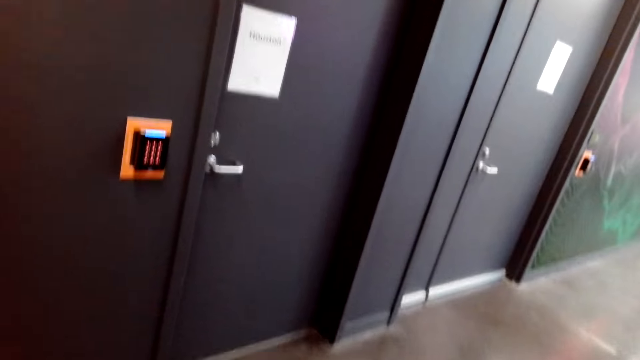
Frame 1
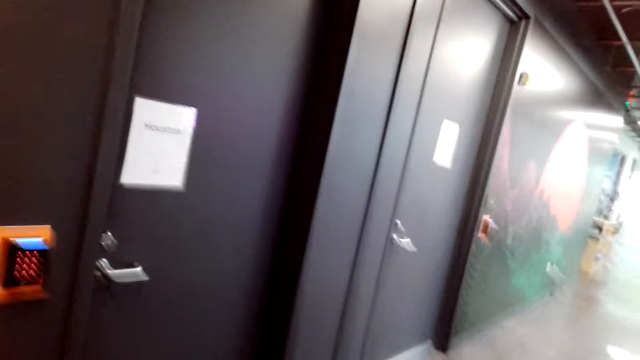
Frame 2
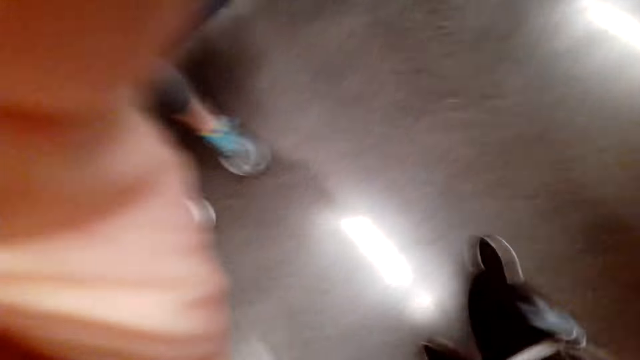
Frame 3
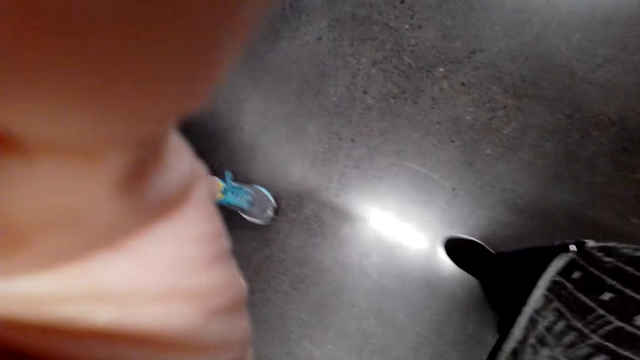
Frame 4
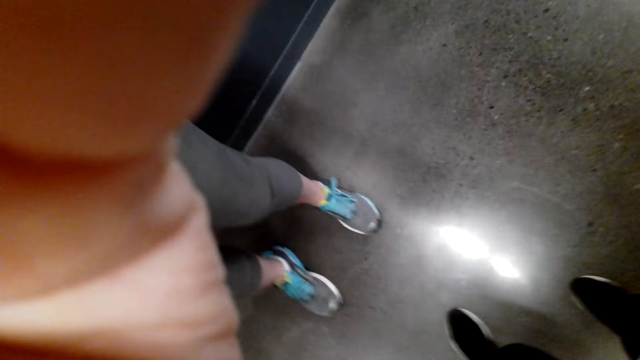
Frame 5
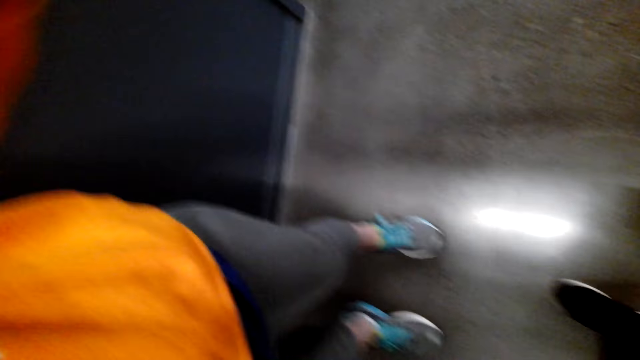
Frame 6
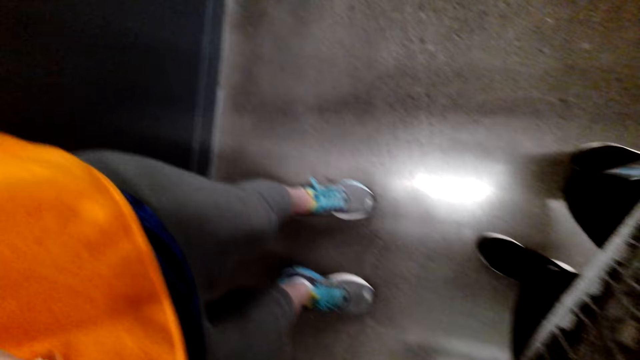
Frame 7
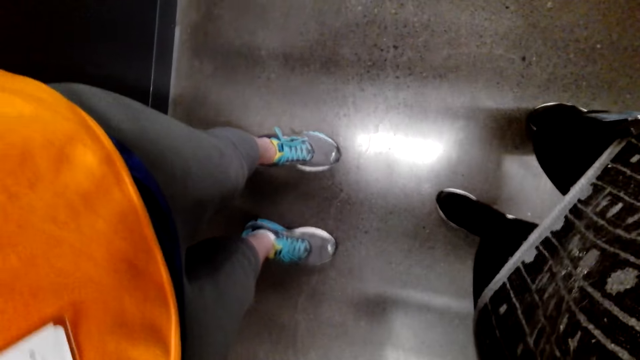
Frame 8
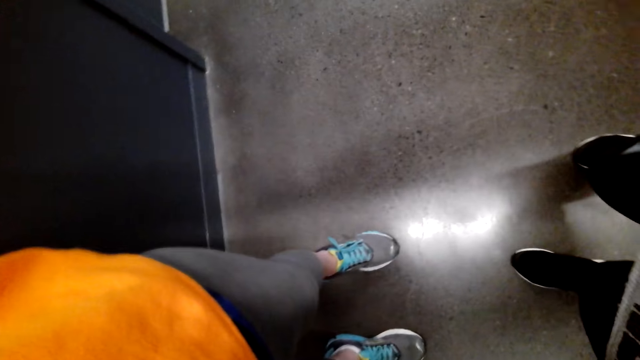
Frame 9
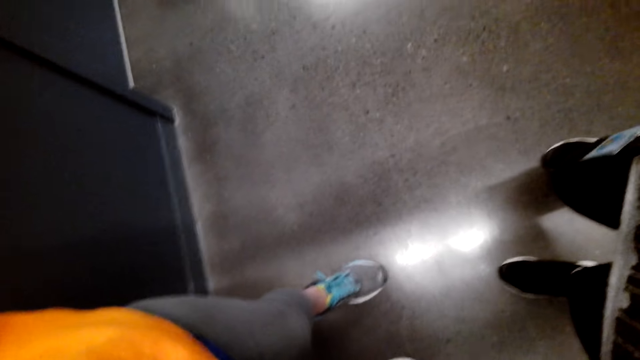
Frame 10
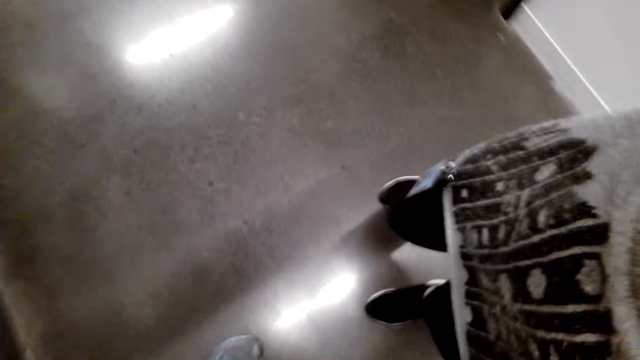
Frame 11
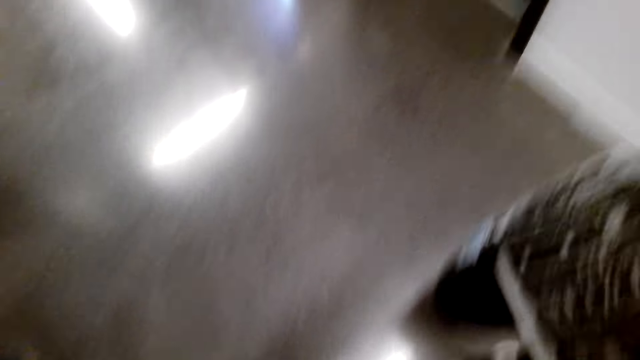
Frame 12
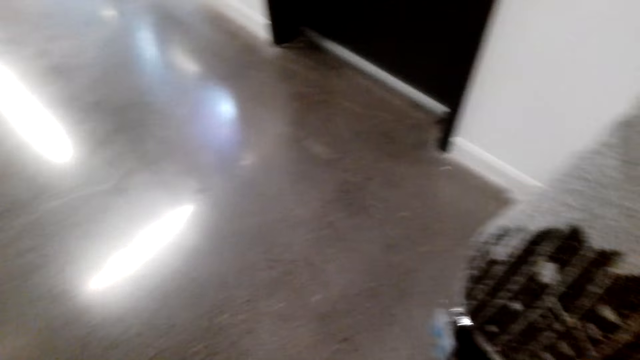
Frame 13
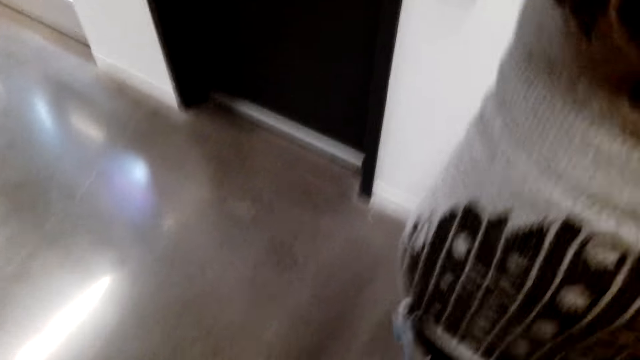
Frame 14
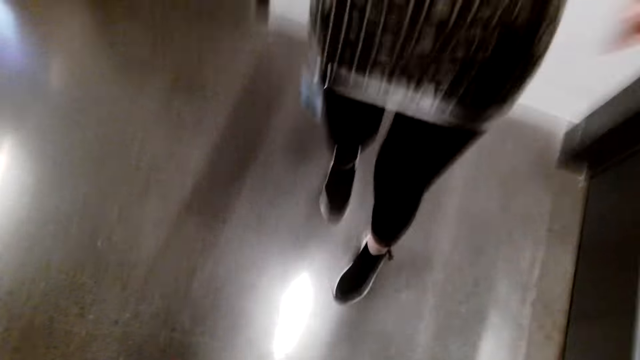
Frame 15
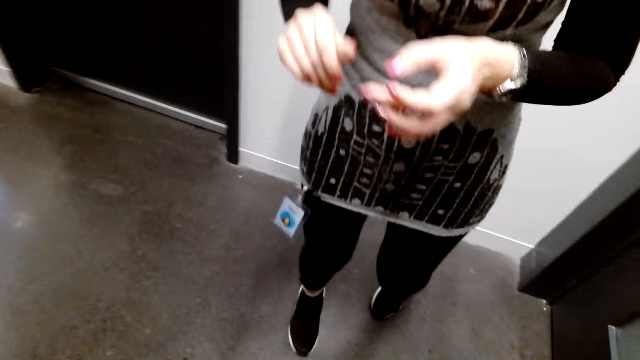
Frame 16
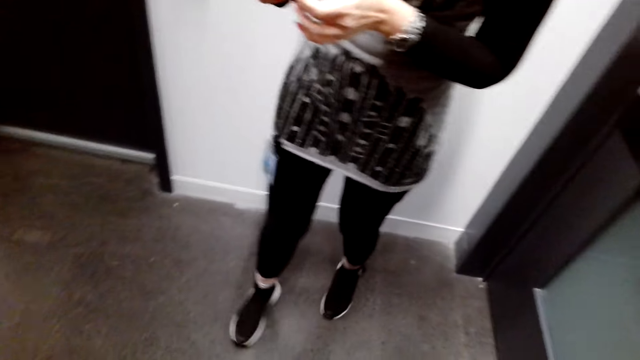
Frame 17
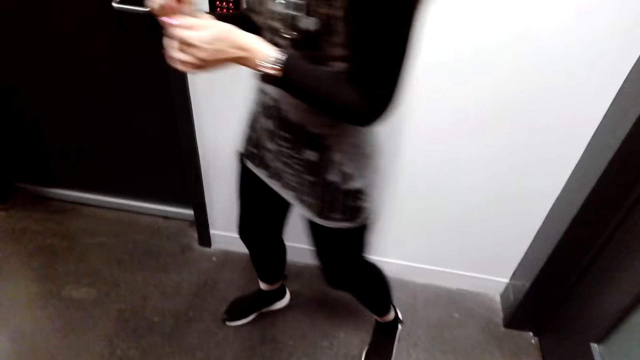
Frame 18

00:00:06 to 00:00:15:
The camera wearer removes the camera.

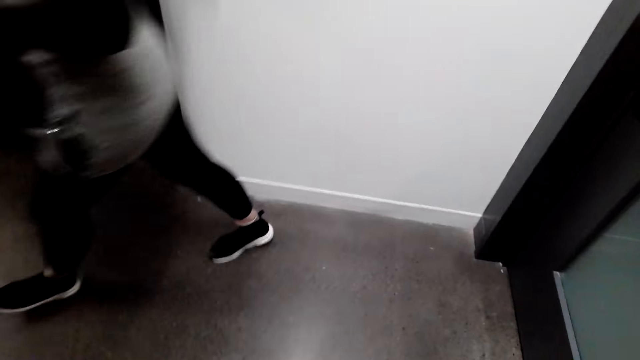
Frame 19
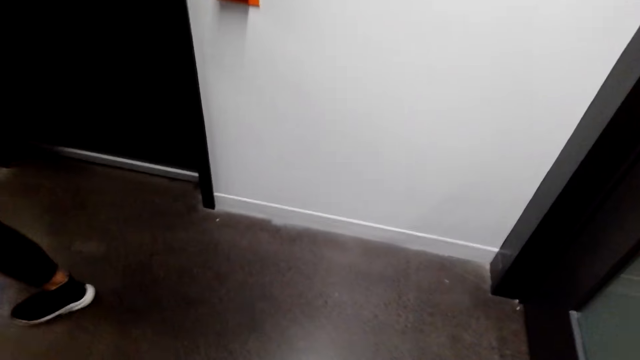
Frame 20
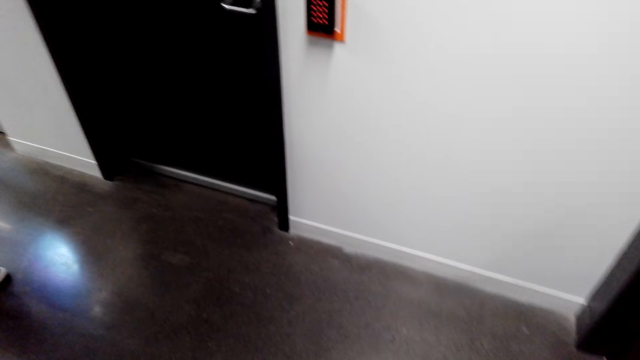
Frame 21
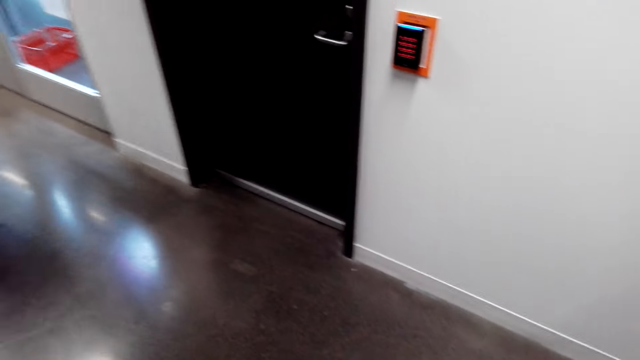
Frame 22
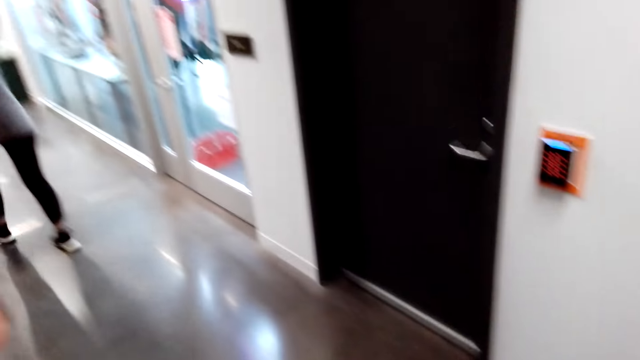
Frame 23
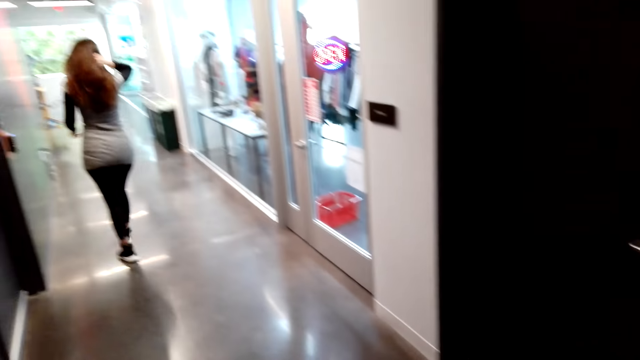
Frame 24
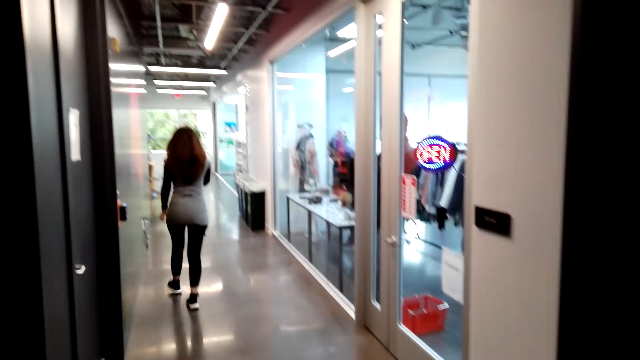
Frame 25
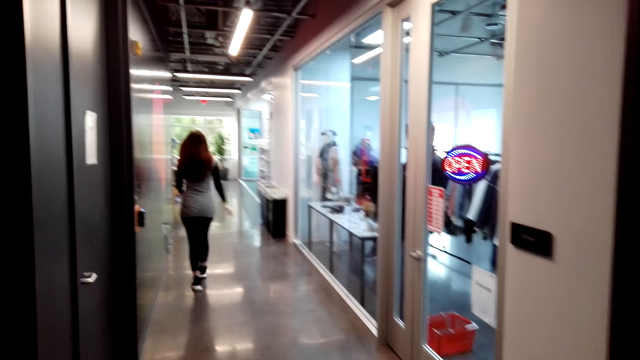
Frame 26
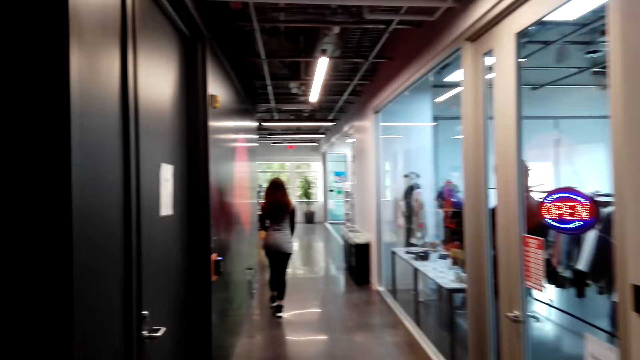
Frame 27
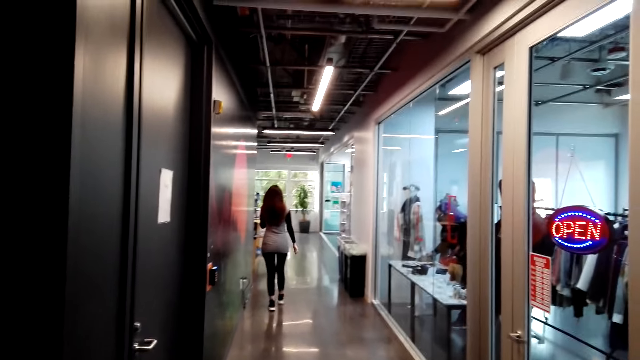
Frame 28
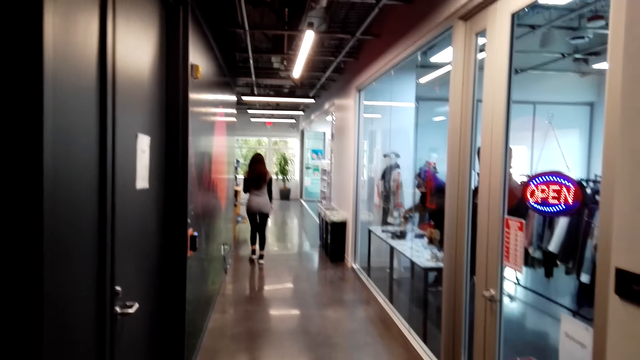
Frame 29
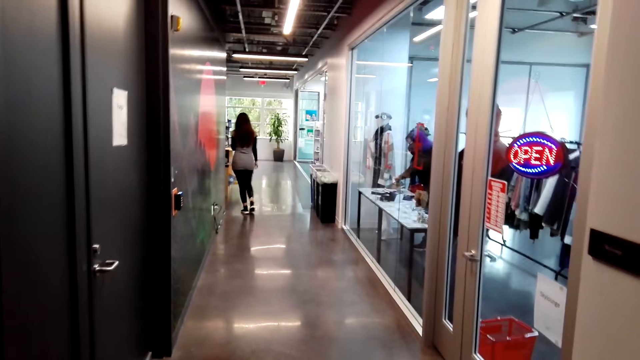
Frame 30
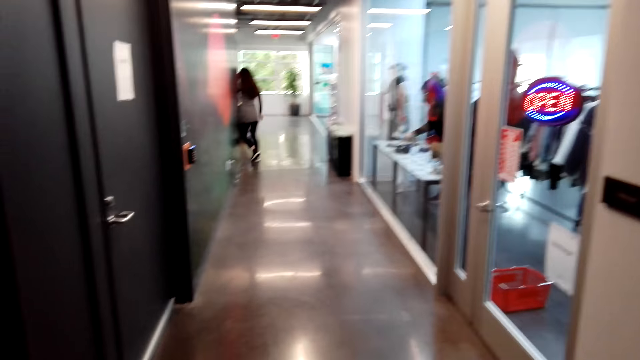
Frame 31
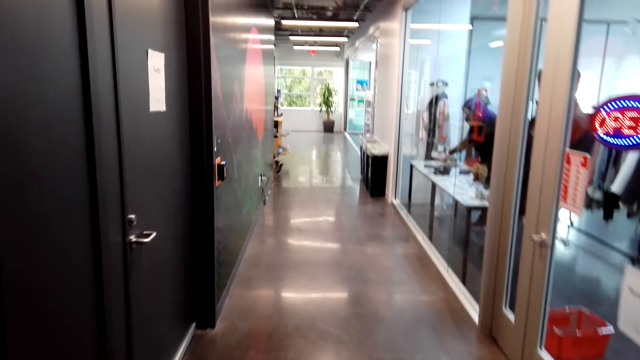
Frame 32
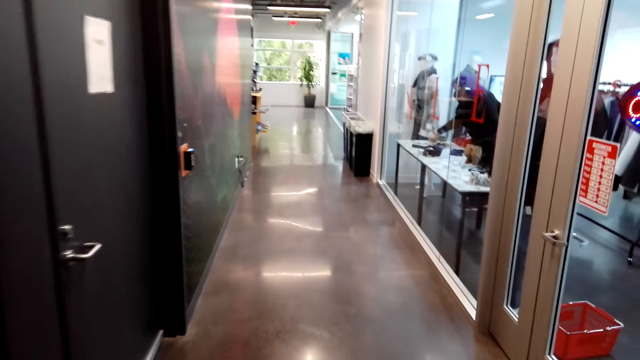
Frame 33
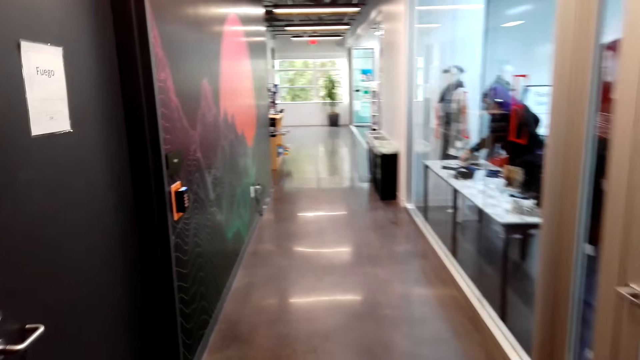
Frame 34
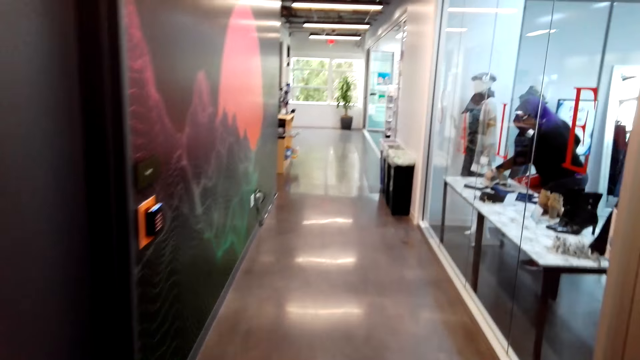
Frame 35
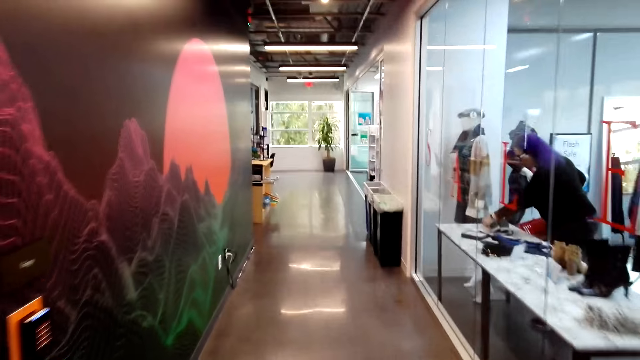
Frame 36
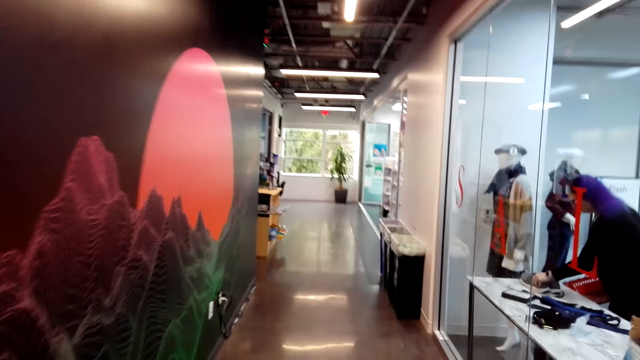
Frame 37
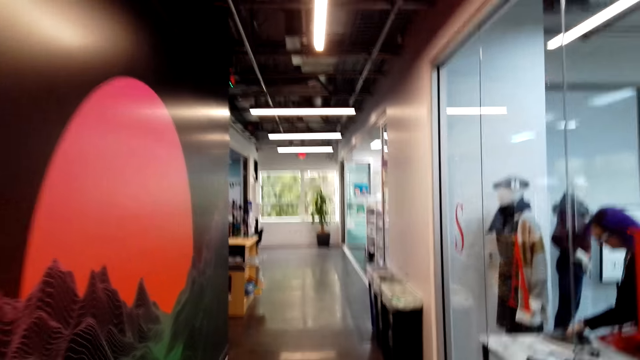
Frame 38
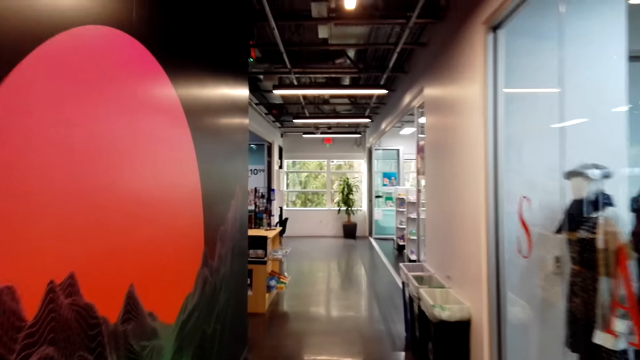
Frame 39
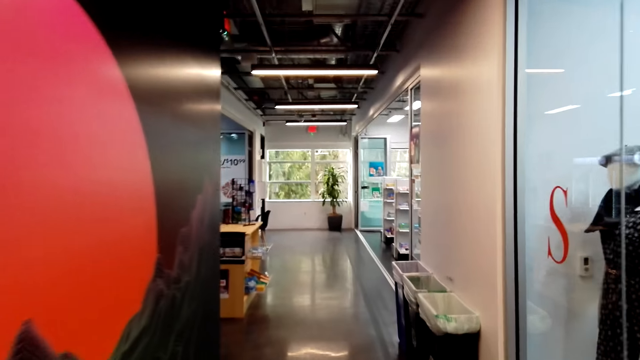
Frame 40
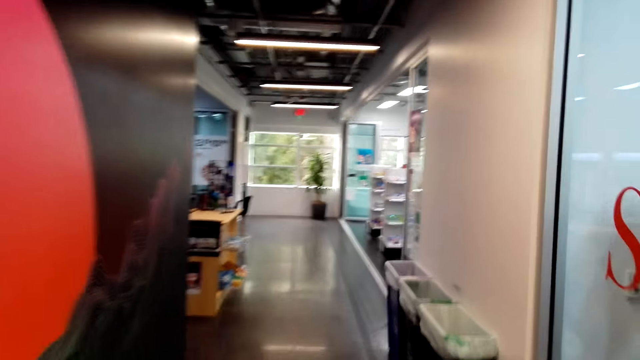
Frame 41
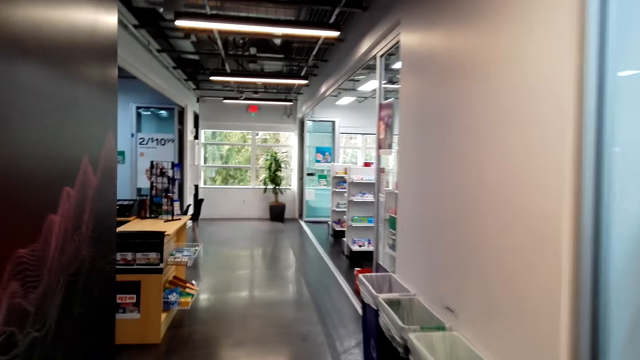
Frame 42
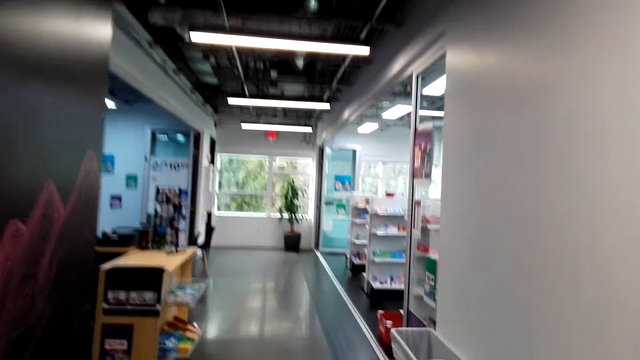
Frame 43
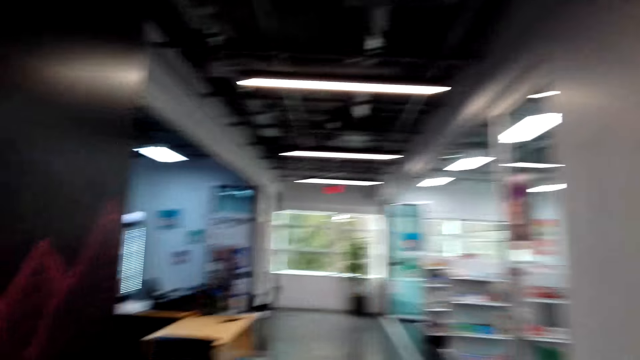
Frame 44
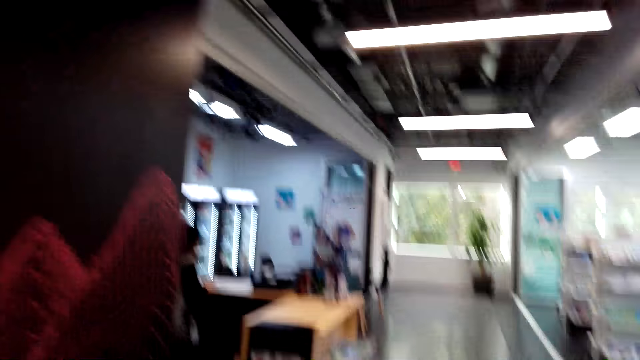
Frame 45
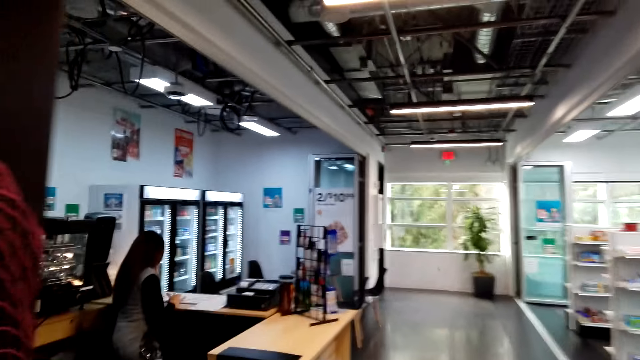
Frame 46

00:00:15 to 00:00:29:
A person walks around. The camera wearer talks. They walk around the store.
